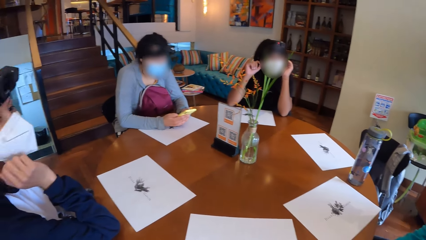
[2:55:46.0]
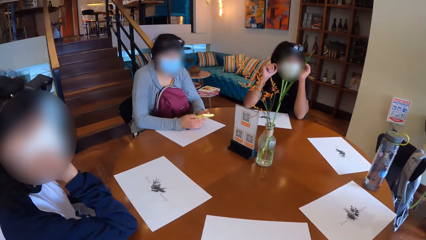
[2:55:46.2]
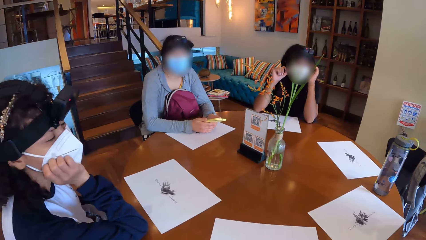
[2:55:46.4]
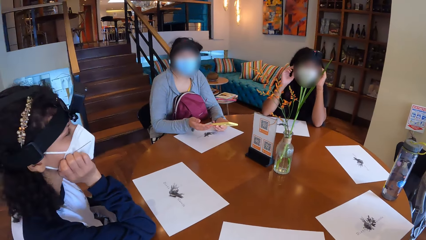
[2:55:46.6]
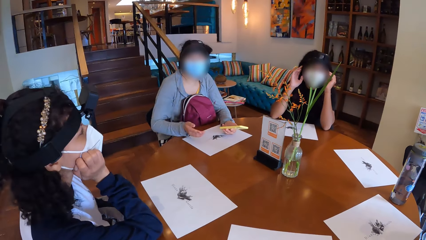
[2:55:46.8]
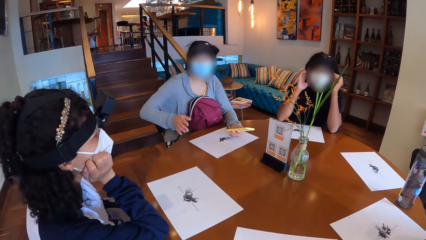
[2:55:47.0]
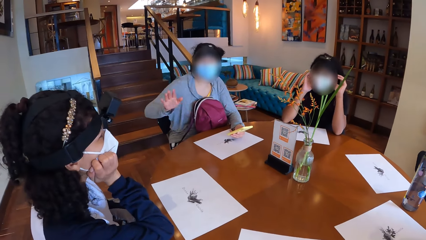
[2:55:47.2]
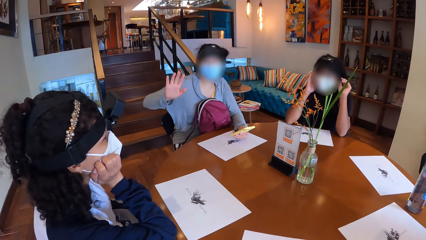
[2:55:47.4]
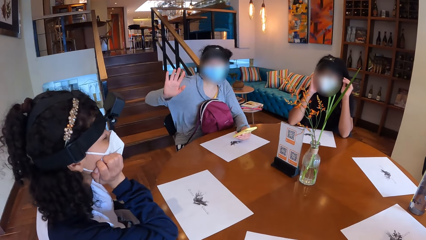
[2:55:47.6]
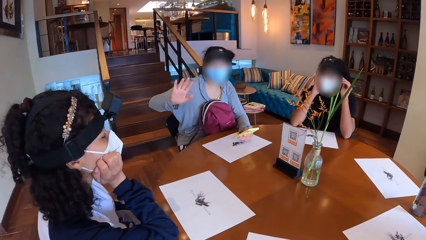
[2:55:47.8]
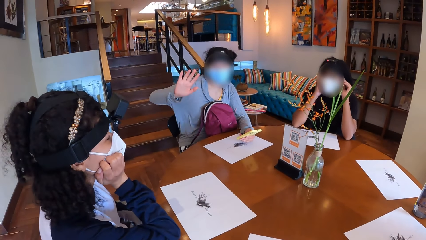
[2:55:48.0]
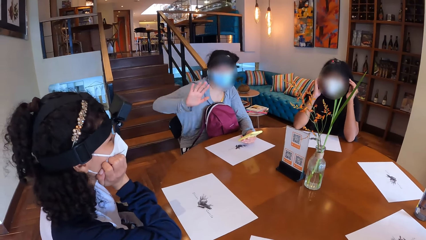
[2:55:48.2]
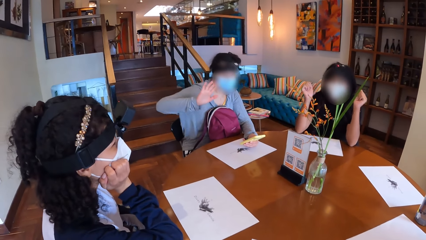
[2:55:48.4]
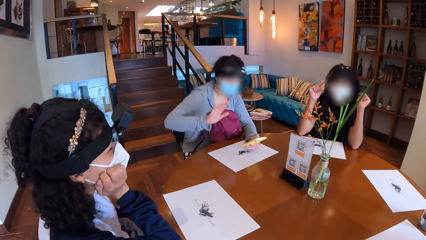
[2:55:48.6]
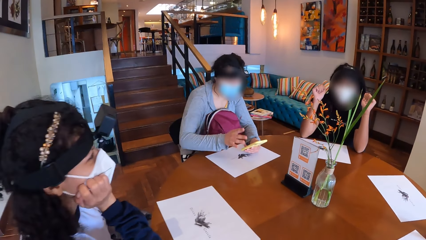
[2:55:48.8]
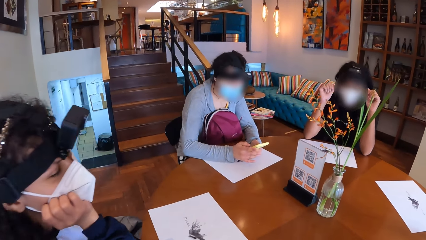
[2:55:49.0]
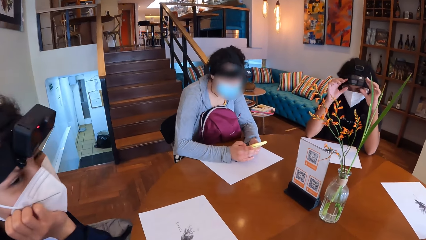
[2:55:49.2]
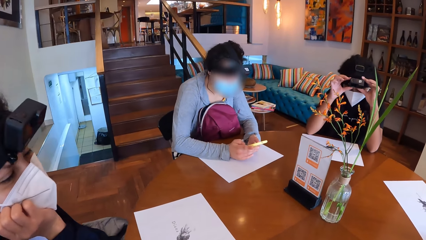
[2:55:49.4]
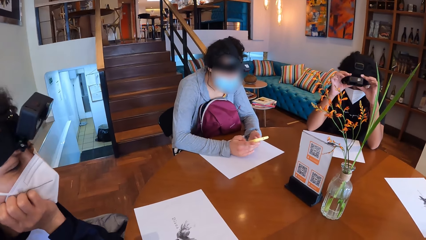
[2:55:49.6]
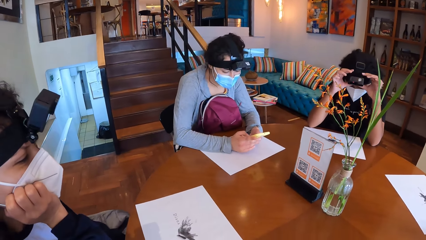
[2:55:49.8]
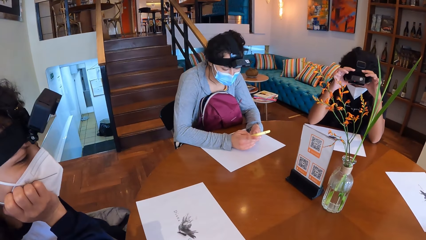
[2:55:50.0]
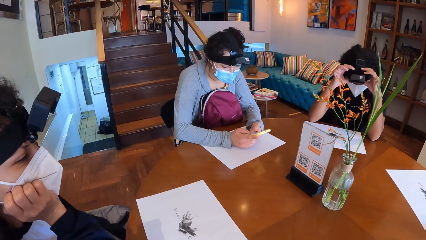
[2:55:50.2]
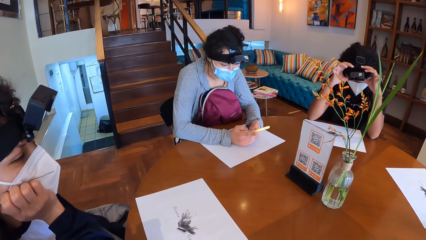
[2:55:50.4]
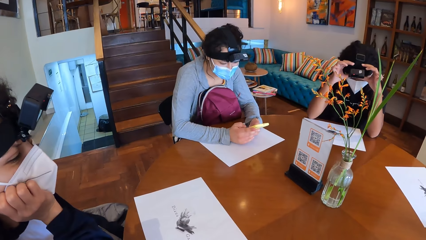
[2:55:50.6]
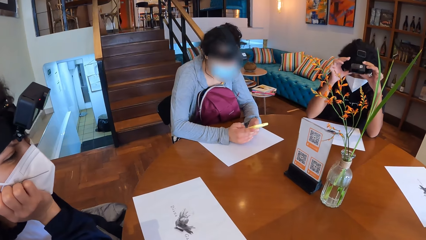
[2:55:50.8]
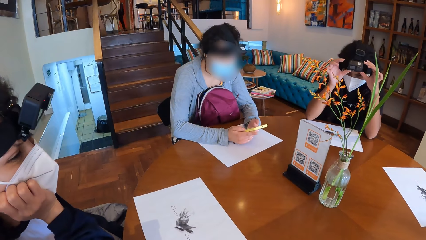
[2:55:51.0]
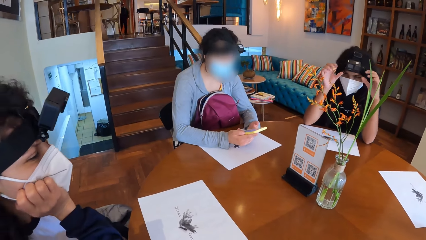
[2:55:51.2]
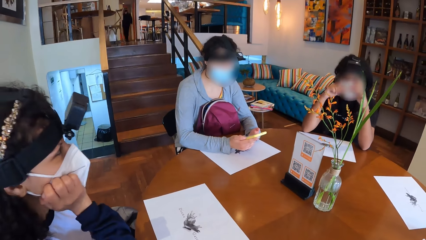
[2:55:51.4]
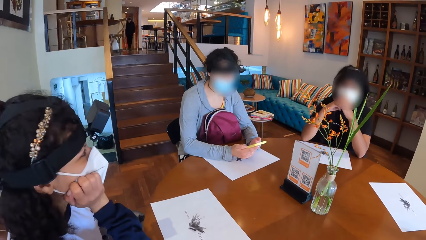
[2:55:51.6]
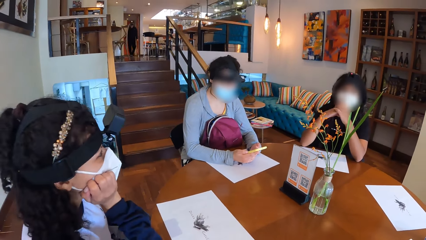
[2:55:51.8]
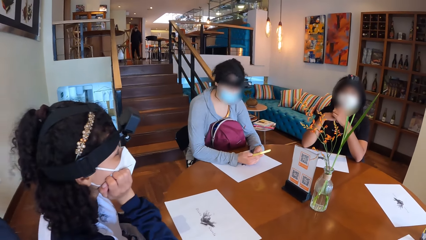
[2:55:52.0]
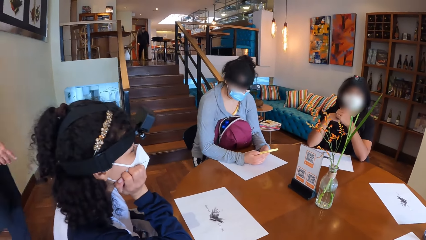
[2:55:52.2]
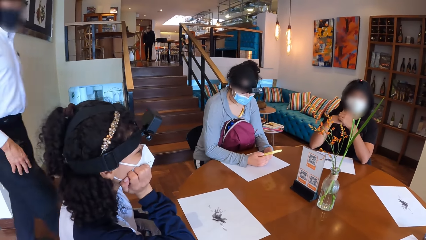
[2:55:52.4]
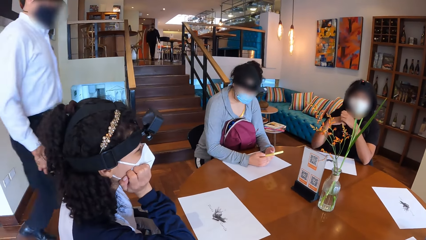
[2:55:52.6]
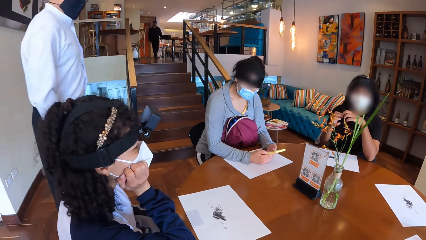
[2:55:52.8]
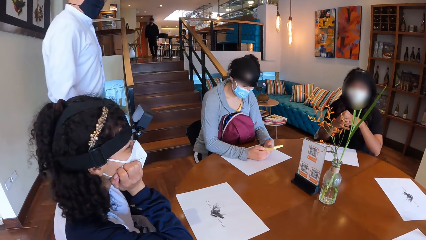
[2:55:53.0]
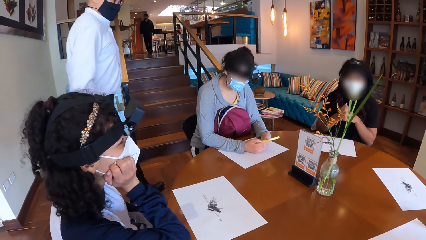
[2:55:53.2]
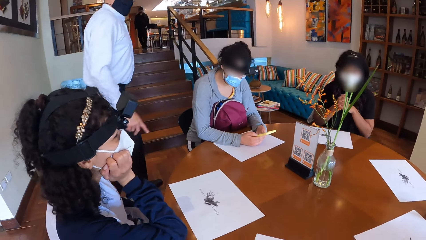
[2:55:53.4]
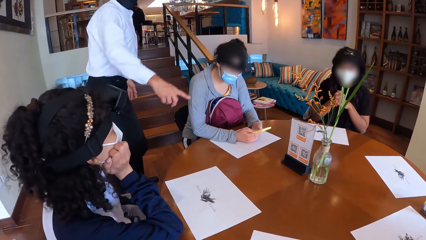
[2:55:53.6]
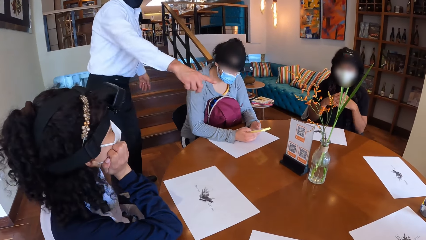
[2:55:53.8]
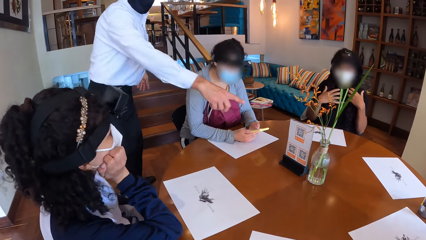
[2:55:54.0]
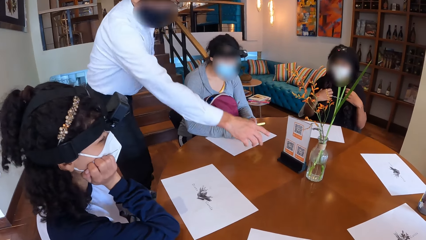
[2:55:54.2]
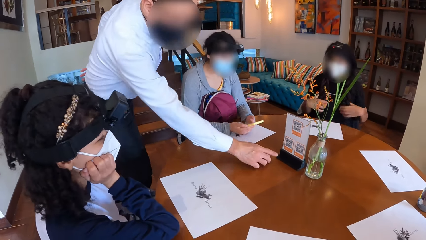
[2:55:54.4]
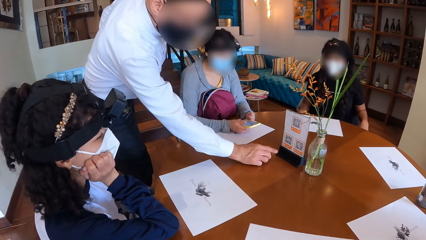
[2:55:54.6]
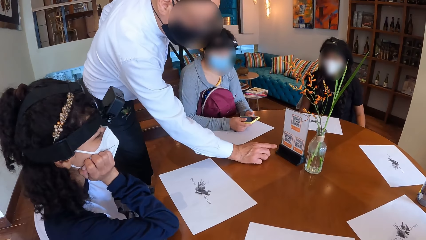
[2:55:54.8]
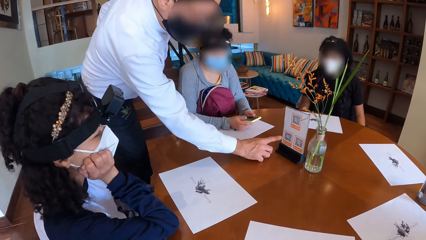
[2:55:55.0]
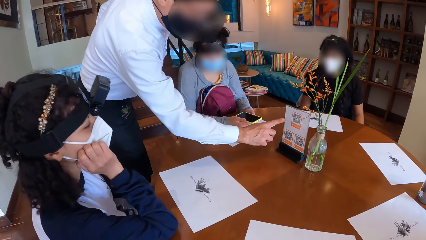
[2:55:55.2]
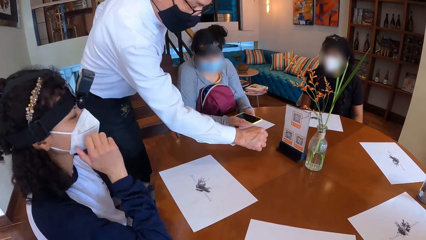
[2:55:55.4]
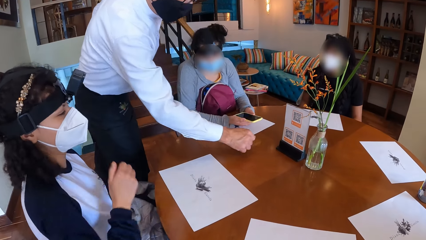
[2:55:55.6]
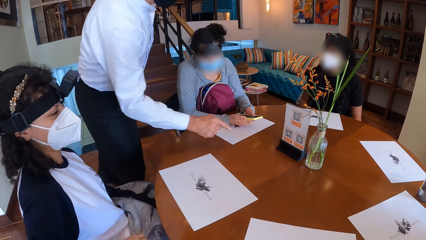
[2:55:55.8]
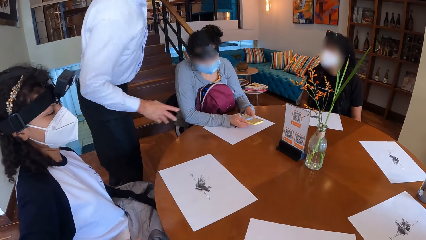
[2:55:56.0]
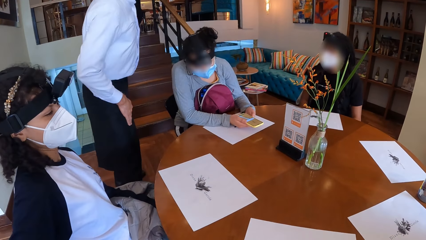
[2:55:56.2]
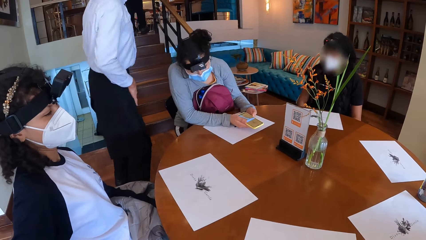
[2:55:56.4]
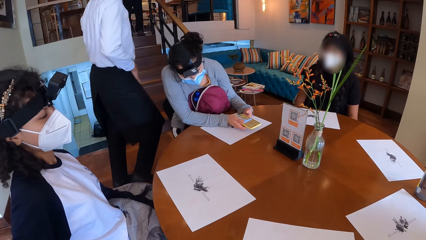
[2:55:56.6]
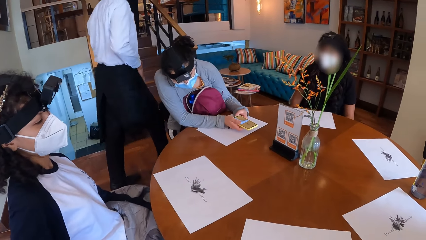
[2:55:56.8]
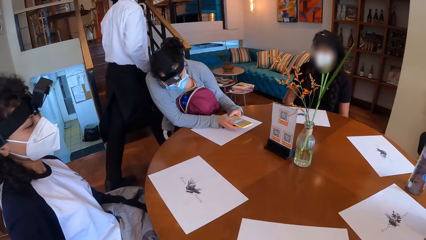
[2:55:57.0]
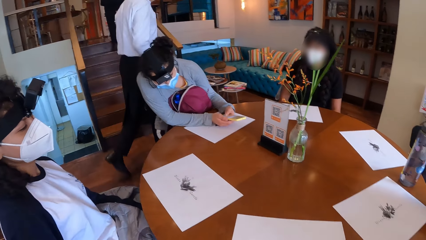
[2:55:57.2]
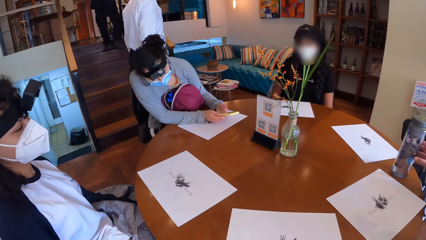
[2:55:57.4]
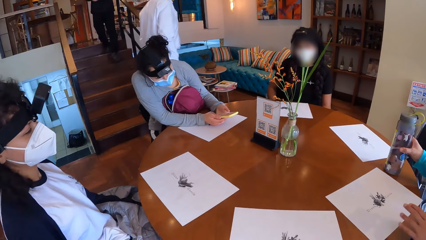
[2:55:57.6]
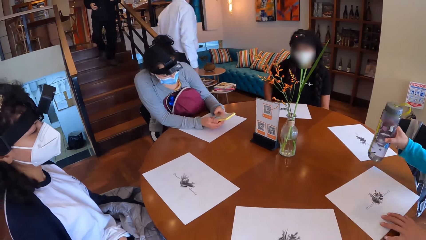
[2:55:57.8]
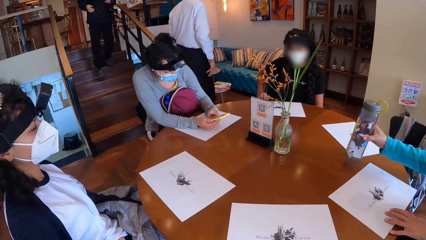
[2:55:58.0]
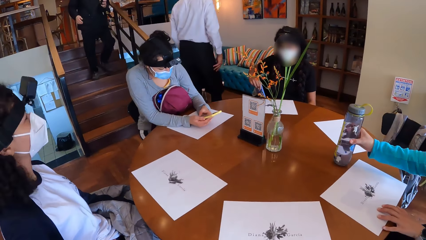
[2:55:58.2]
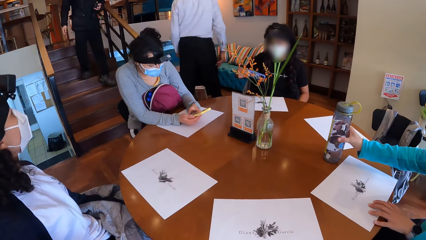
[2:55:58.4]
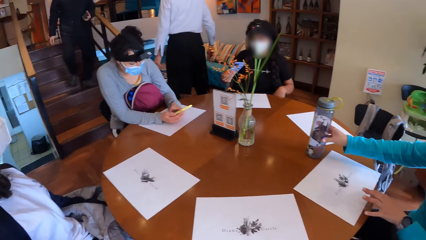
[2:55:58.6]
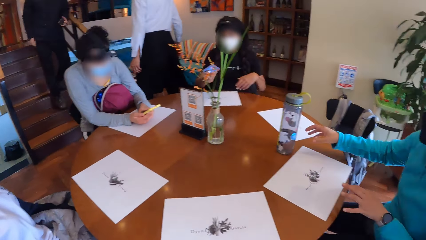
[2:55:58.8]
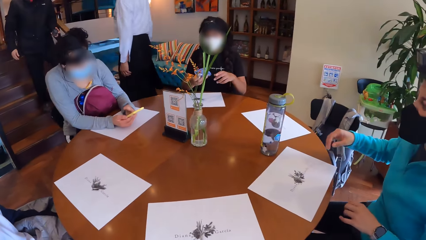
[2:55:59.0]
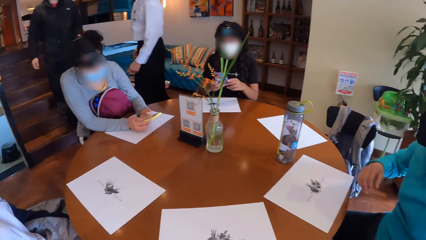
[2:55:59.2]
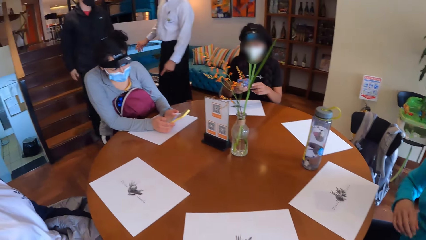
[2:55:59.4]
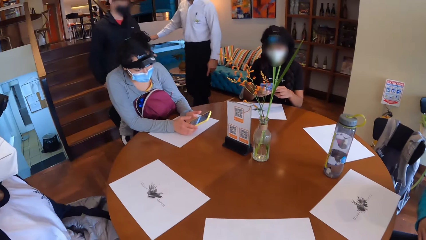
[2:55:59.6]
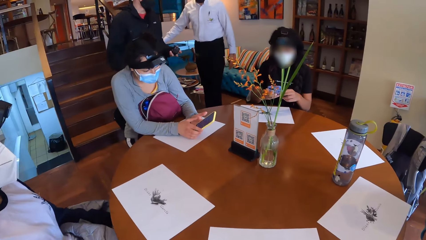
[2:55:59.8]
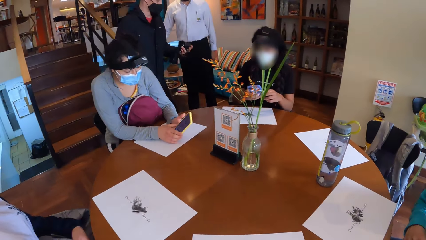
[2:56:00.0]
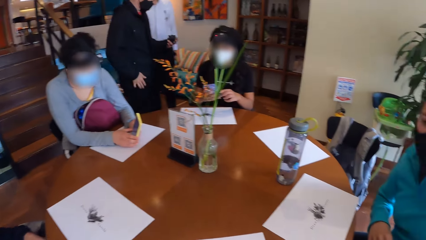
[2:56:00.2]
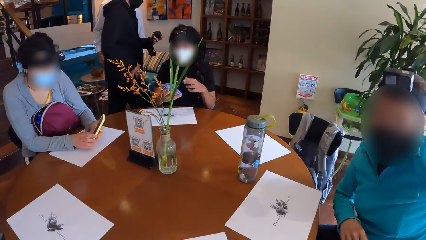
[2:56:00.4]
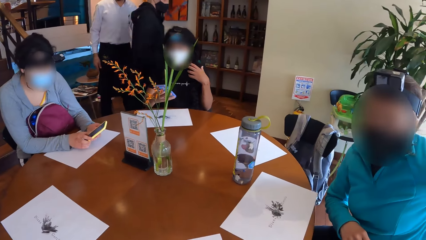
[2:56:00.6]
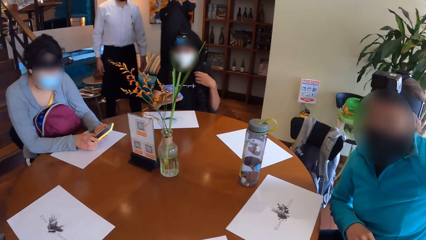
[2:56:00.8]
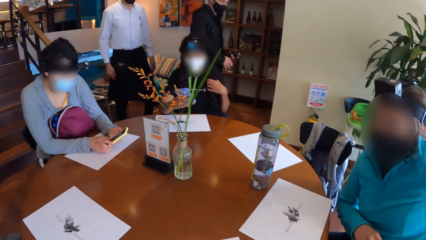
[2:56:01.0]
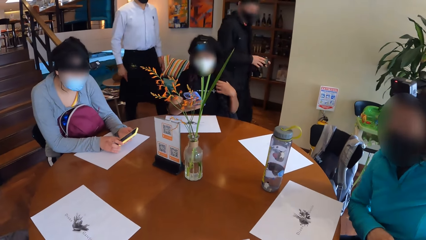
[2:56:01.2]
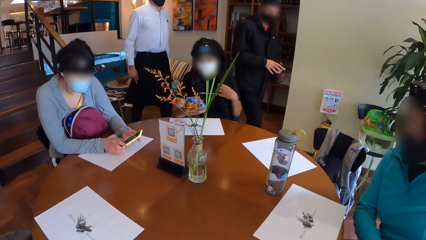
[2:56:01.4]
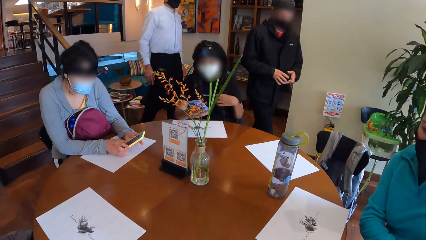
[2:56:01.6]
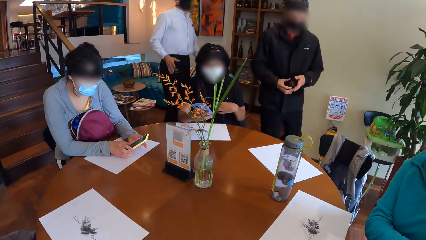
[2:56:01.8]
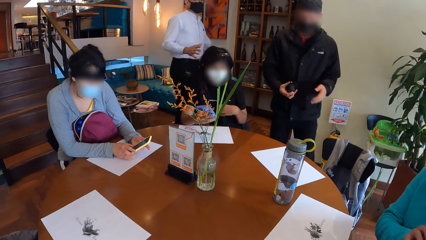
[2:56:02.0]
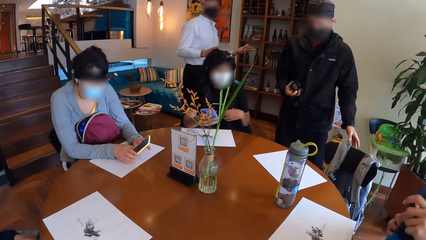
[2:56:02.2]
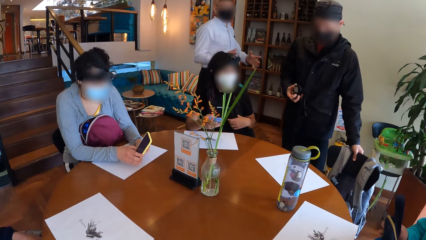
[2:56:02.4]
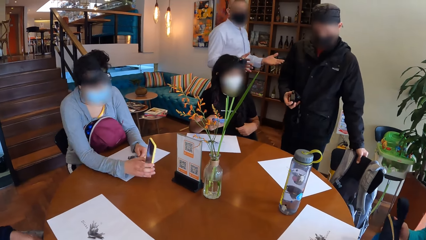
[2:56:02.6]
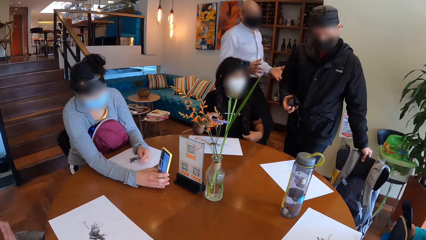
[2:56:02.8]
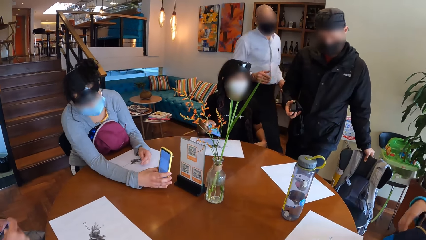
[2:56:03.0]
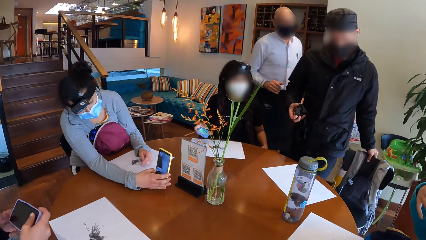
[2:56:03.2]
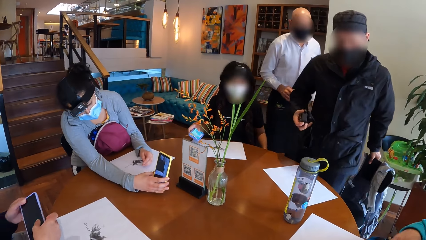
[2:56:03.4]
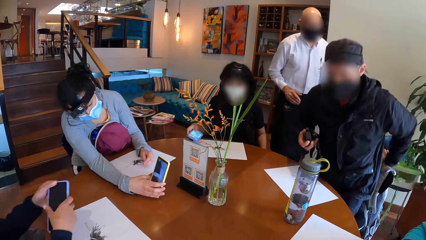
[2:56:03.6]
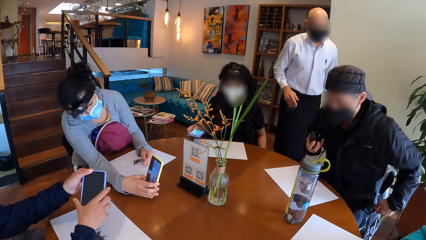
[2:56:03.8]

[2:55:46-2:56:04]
A woman dances. Another woman adjusts a camera on her head with both hands. The first woman operates the phone in her hands. A waiter points at a food menu with his right hand and places his right hand on the table. Another woman touches a jacket on her legs with her right hand. A man runs down the stairs. The third woman brings out a phone from her pocket with her right hand. Another woman picks up a bottle of water with her right hand. The second woman brings out a phone from her pocket with her right hand. The fourth woman places the bottle of water on the table. The second woman holds her hair with her left hand. The waiter gestures with his hands. The fourth woman places a bag in her hands on her legs. The man pulls a seat with his left hand.
